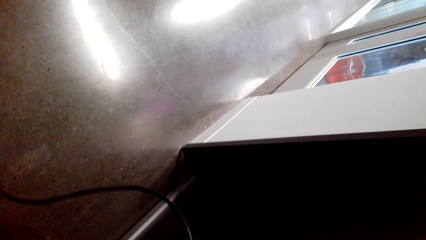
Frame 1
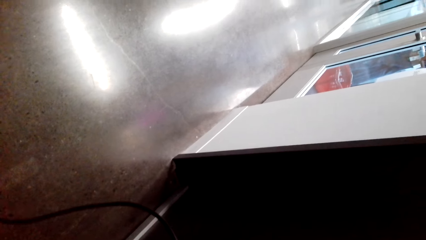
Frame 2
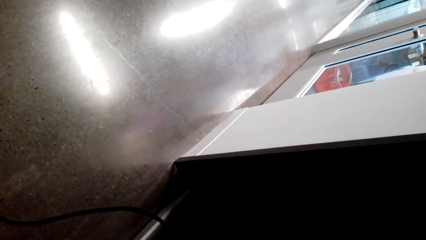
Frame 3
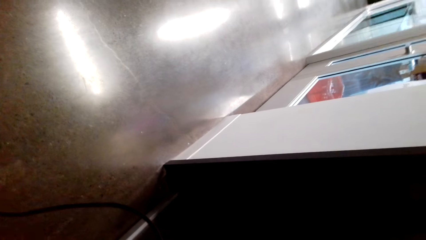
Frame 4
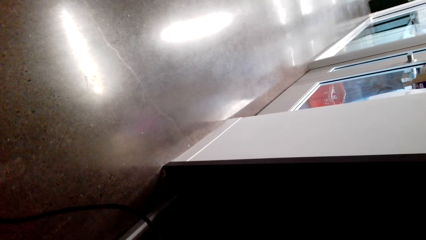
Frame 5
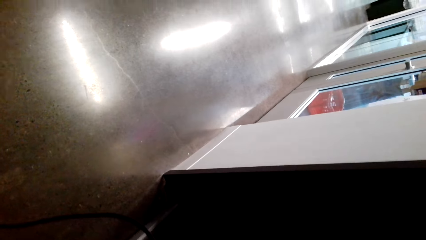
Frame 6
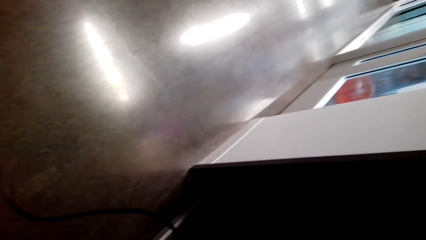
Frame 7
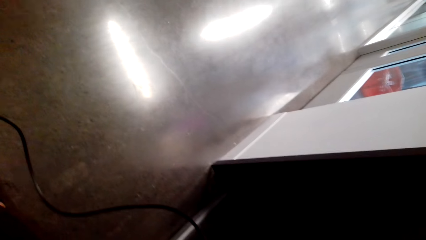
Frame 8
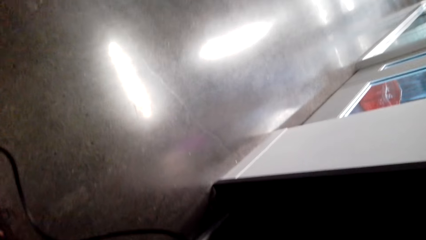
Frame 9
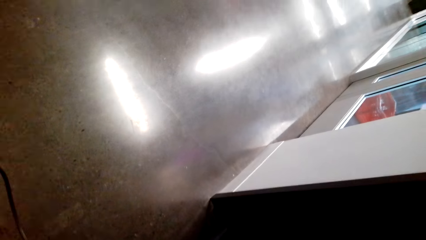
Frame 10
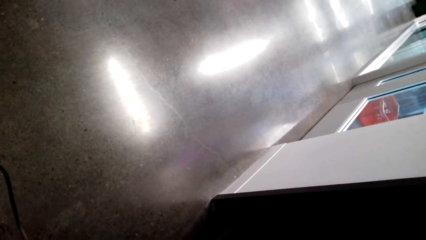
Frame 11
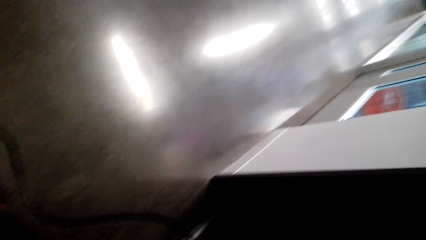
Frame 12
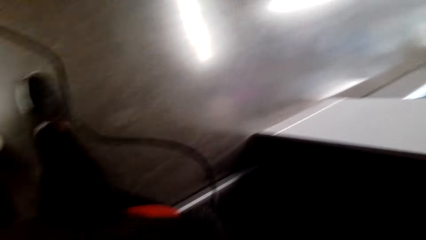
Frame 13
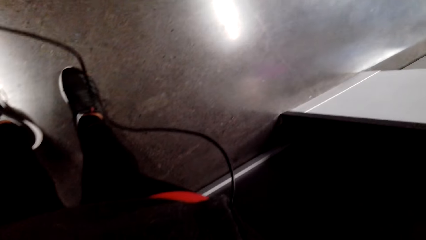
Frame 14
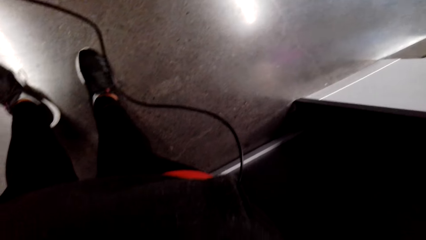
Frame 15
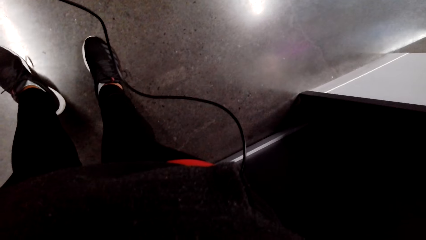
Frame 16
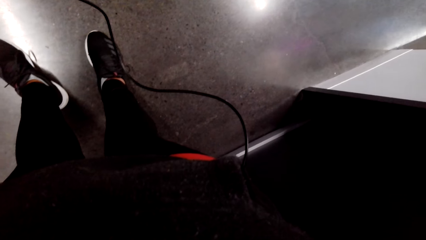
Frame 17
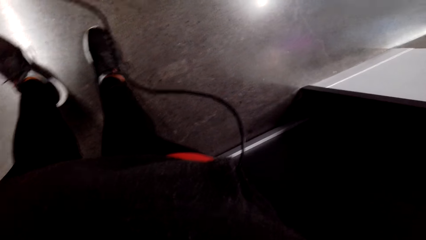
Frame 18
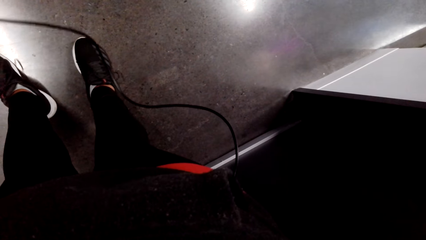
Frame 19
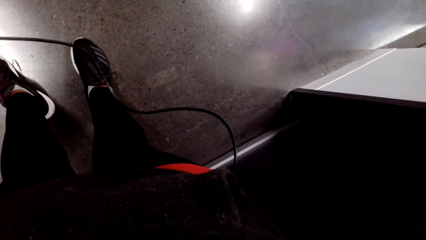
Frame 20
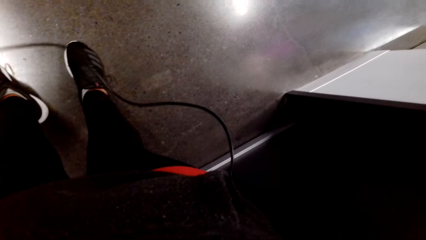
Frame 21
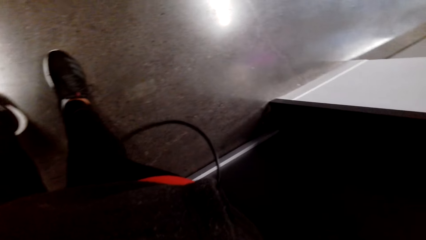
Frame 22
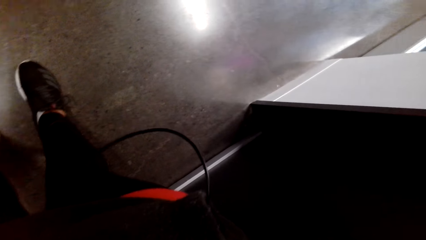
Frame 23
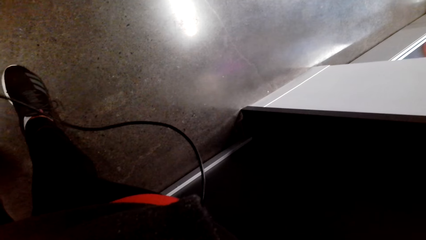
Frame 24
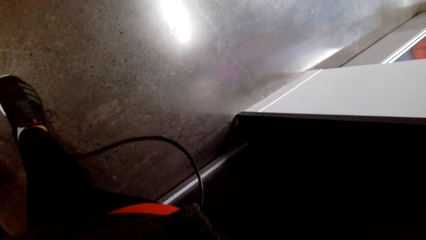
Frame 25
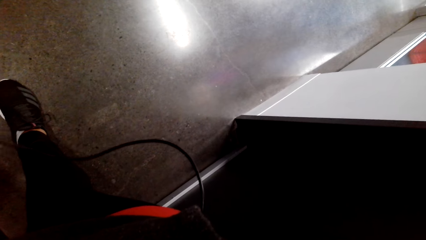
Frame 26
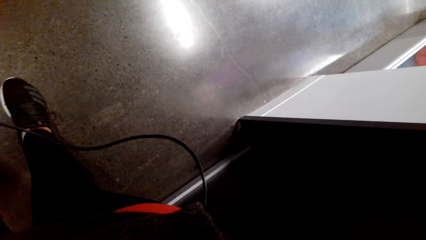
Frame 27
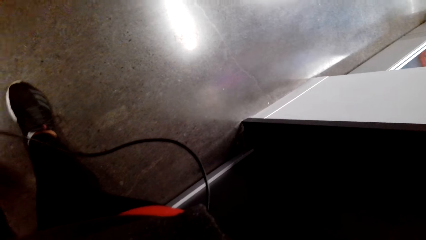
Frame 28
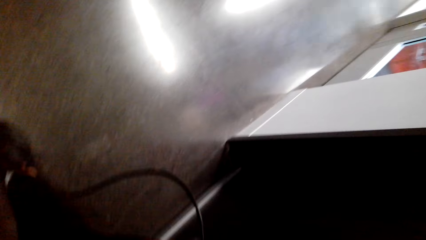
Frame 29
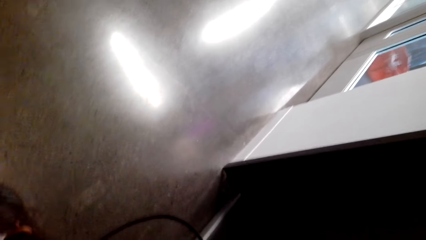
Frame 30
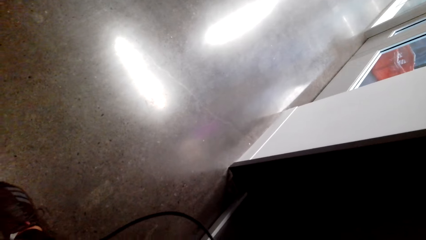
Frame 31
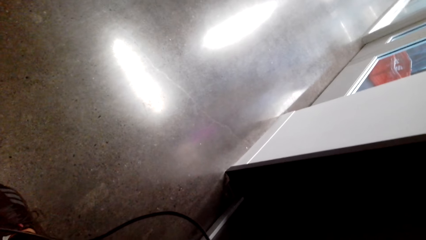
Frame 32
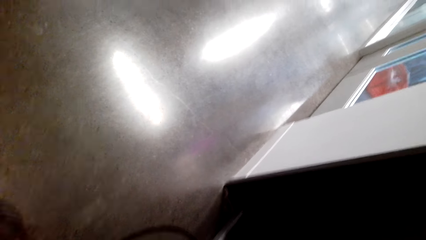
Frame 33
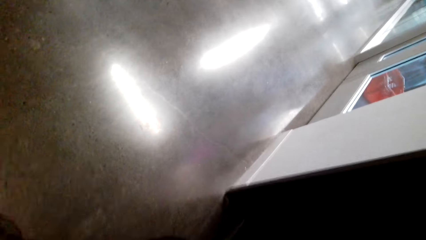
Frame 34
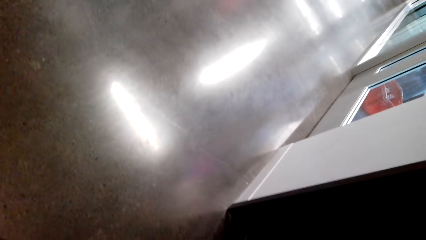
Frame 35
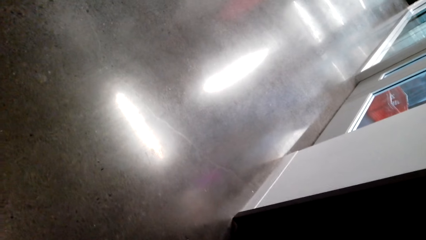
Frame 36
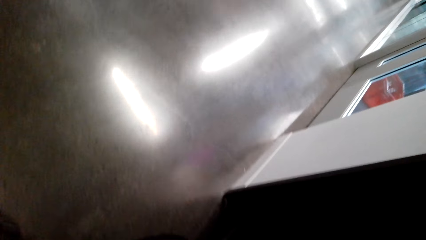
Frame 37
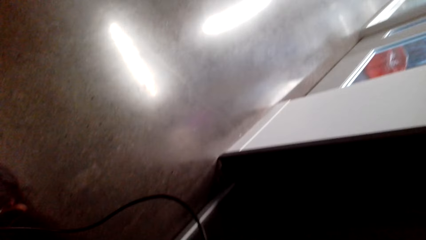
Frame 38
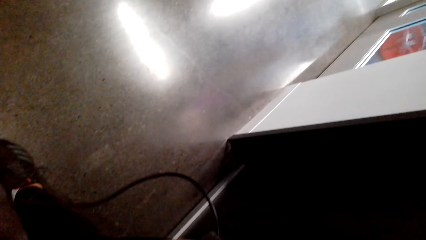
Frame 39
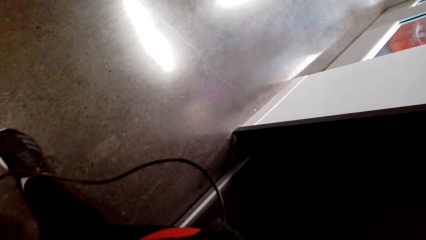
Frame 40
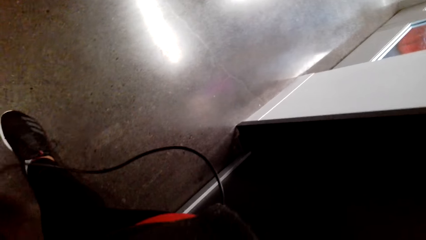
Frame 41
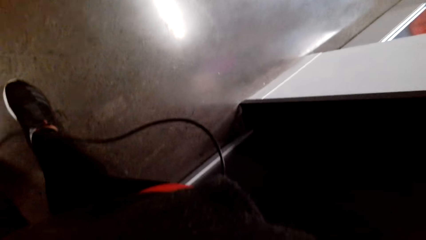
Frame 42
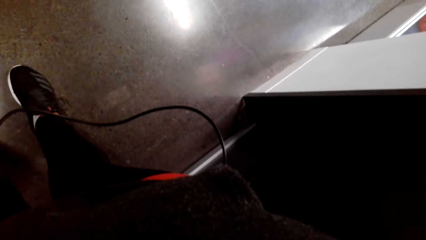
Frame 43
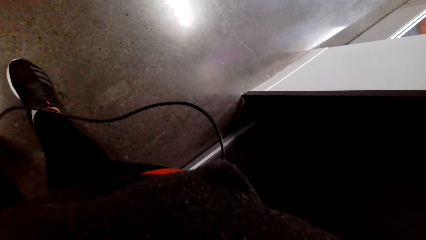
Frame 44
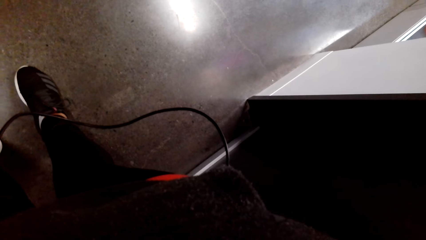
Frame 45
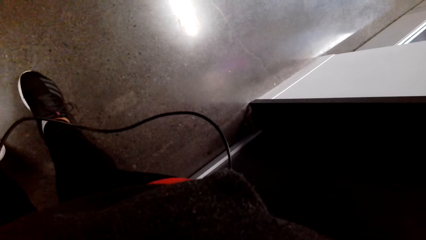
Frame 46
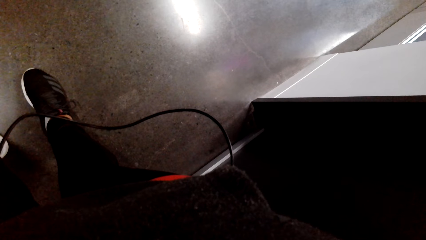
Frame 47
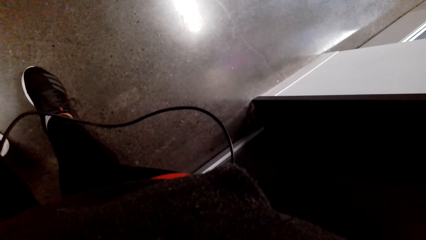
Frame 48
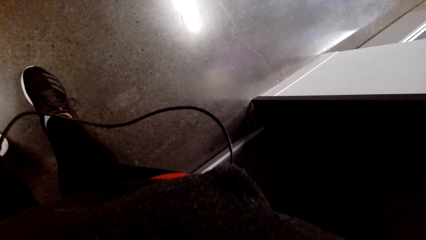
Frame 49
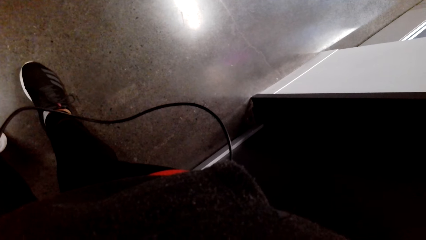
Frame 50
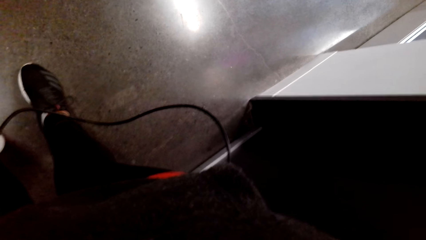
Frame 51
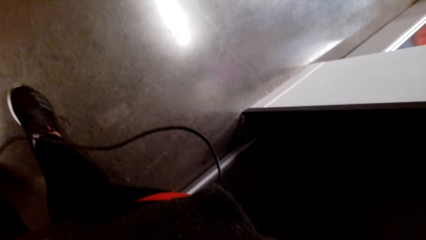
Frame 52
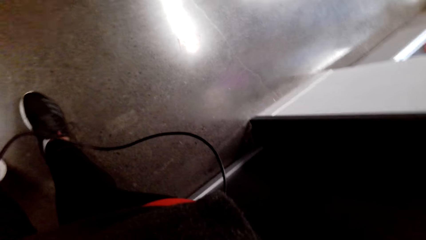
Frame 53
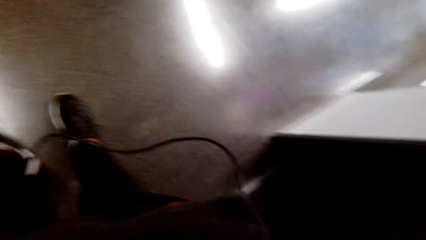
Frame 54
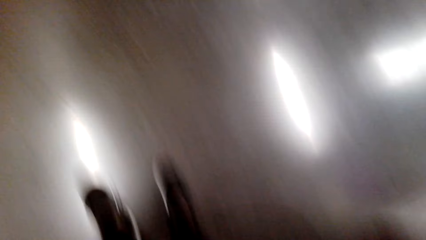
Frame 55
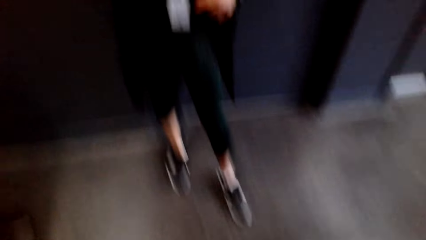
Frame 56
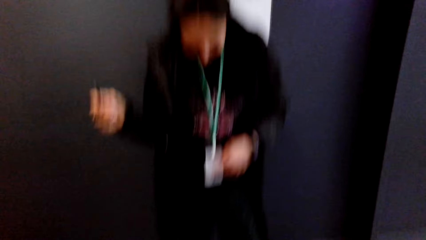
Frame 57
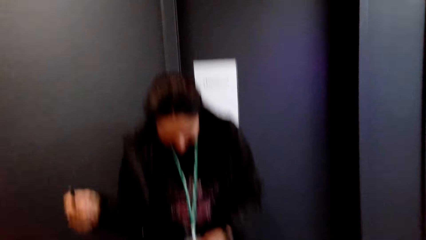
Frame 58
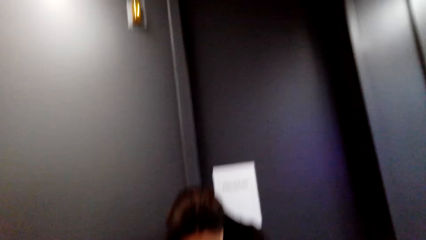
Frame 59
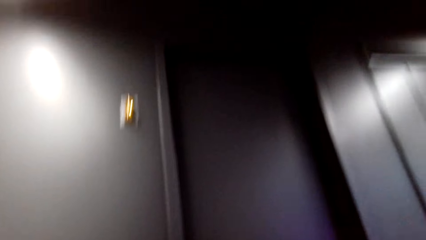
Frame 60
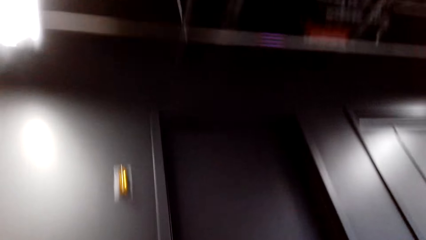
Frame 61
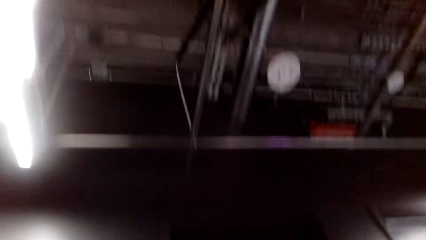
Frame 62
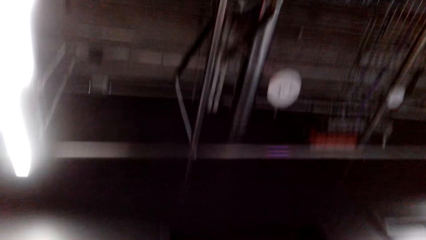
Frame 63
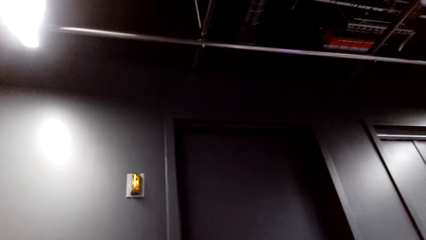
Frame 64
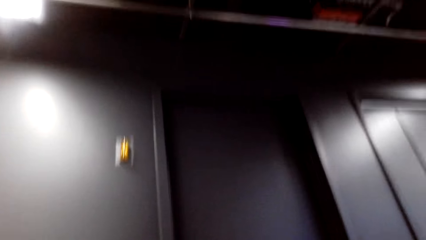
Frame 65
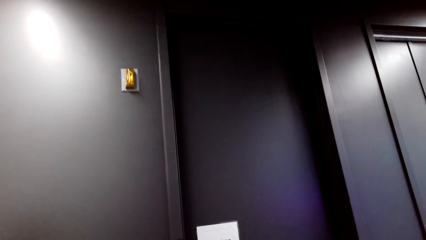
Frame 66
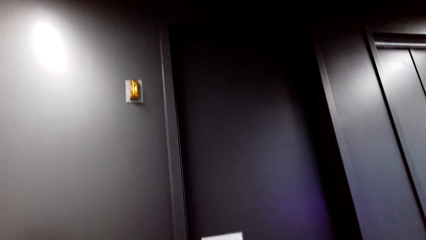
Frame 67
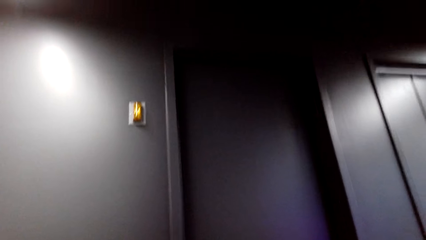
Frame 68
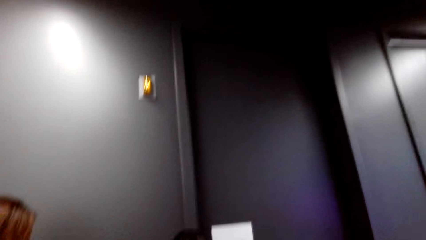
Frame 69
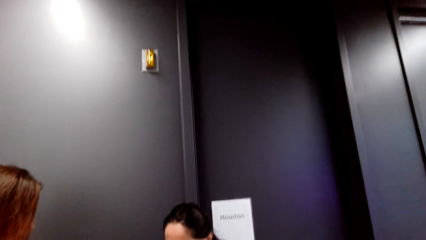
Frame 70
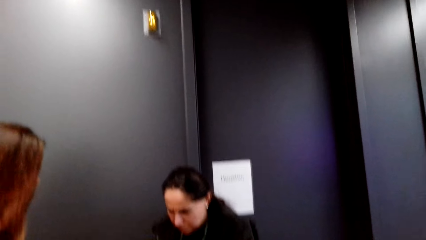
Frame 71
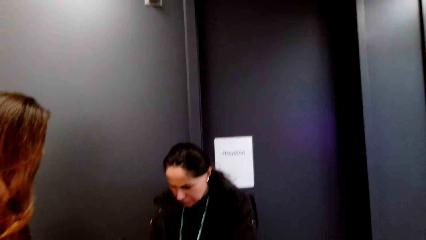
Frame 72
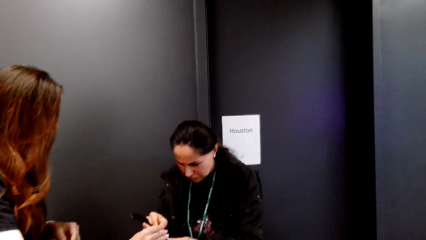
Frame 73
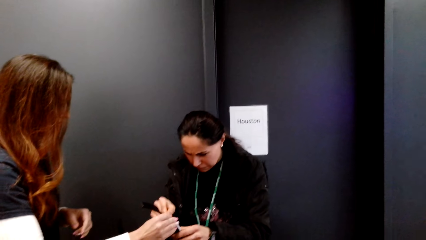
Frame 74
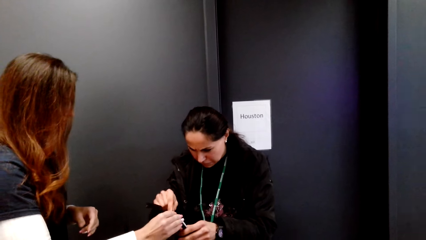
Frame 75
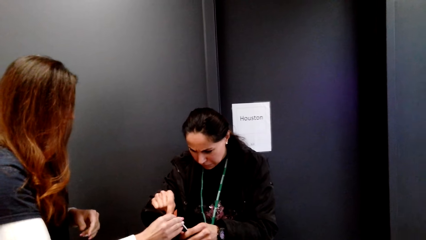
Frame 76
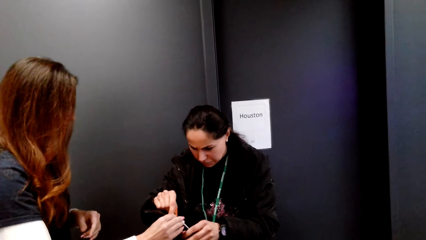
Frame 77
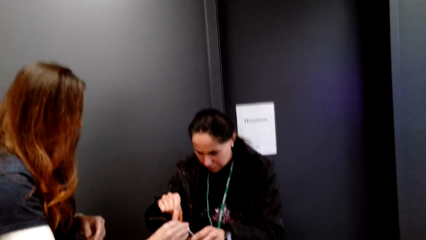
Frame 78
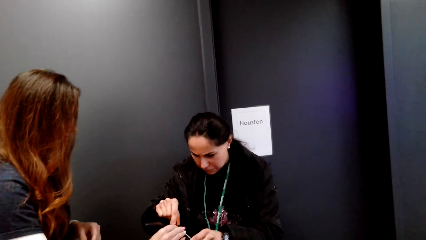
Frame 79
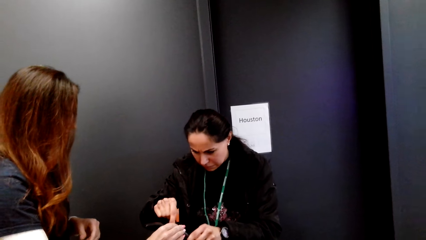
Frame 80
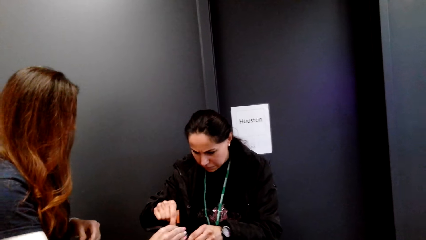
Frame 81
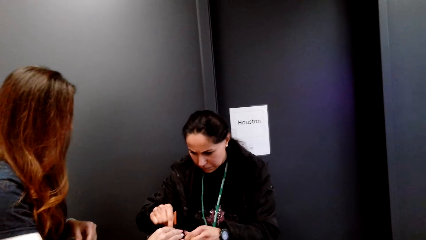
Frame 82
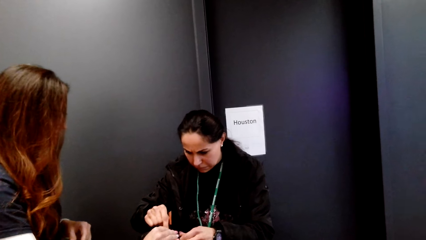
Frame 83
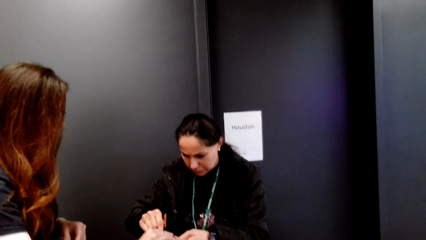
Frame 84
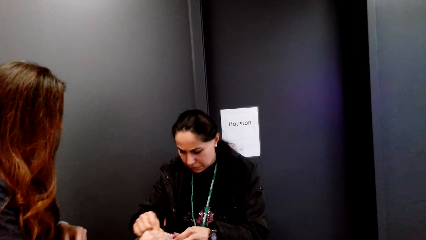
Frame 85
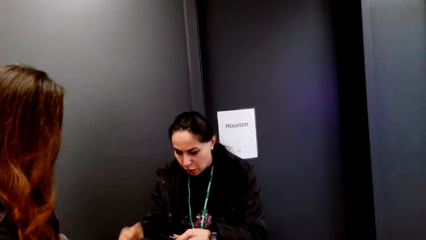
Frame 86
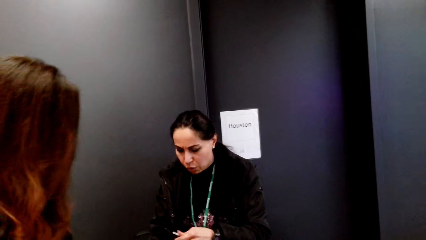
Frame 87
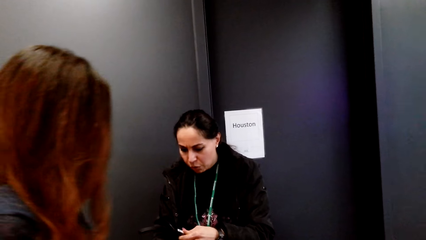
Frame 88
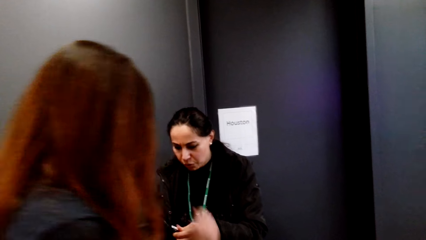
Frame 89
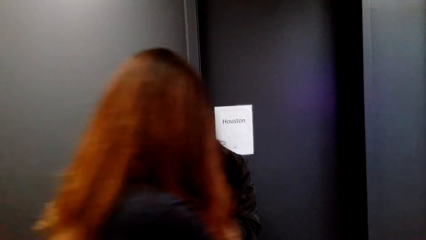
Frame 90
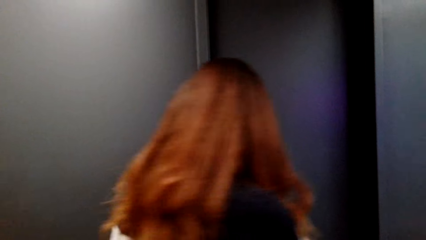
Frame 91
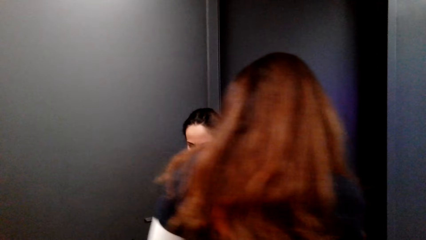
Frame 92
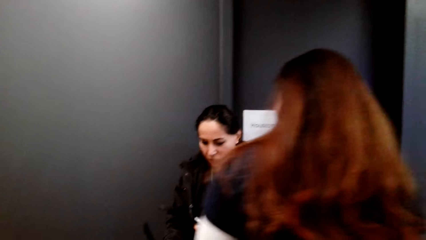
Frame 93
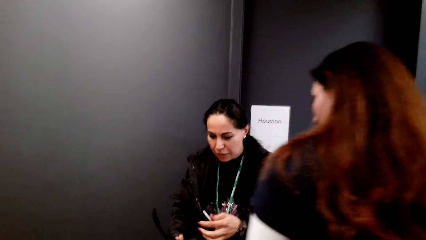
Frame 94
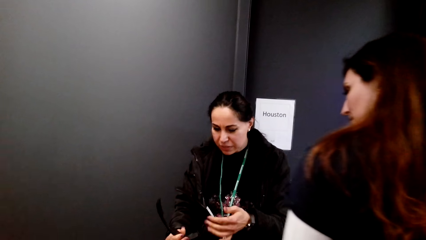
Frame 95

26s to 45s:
The camera wearer converses with a woman and another woman. They stare at the wall. A person talks to another person. The camera wearer converses with the first woman and a third woman.
